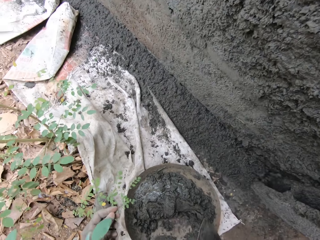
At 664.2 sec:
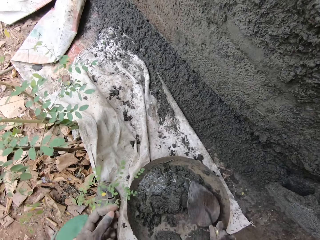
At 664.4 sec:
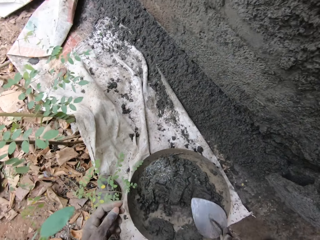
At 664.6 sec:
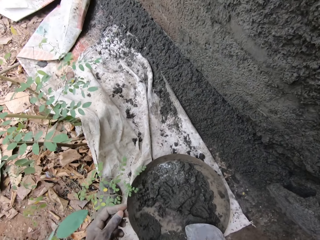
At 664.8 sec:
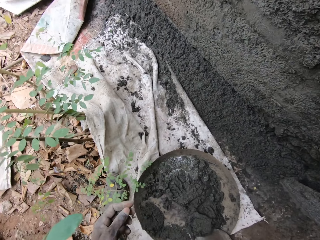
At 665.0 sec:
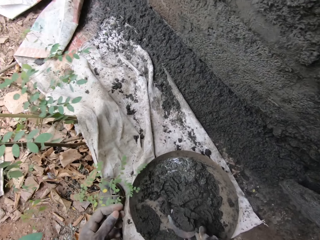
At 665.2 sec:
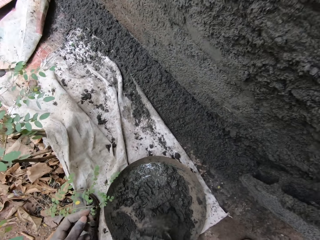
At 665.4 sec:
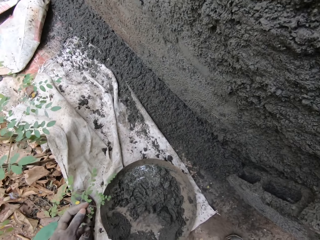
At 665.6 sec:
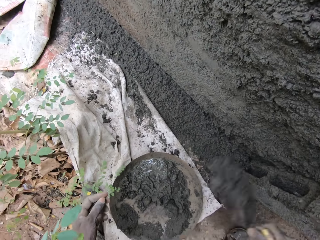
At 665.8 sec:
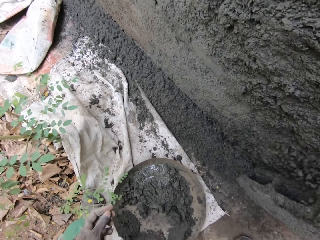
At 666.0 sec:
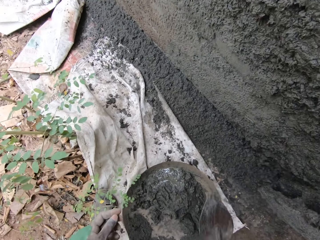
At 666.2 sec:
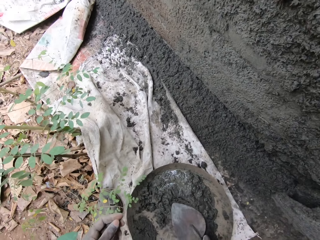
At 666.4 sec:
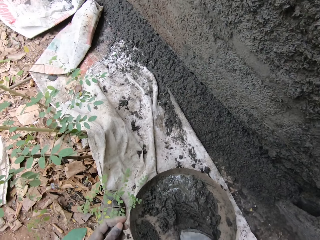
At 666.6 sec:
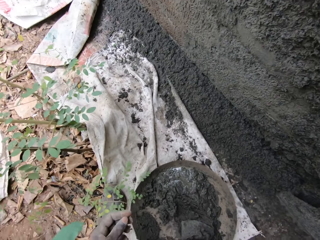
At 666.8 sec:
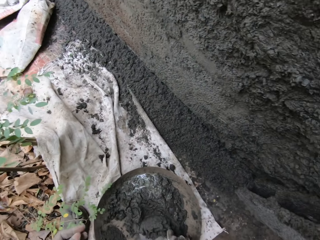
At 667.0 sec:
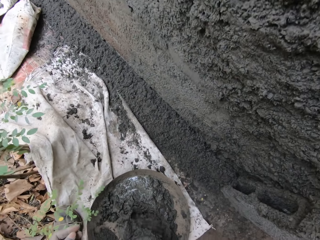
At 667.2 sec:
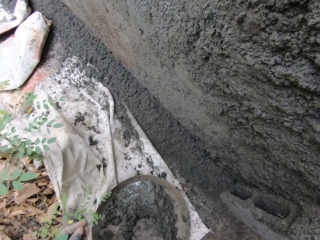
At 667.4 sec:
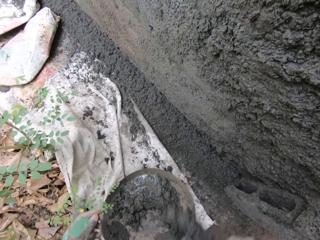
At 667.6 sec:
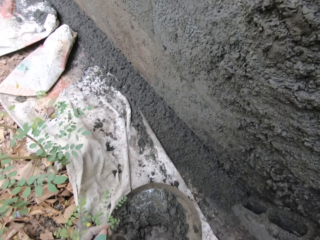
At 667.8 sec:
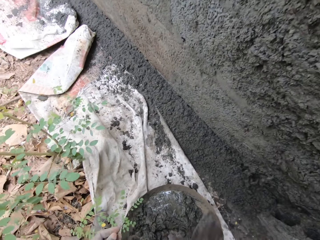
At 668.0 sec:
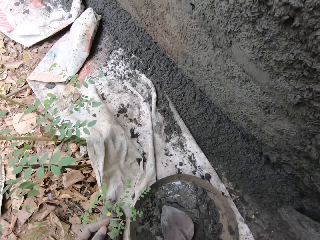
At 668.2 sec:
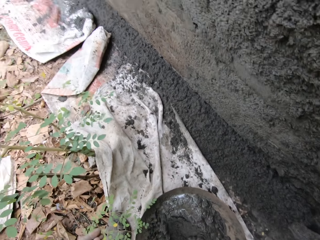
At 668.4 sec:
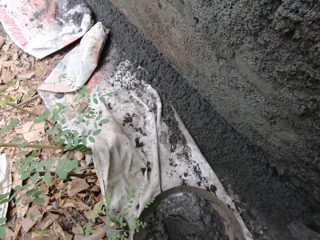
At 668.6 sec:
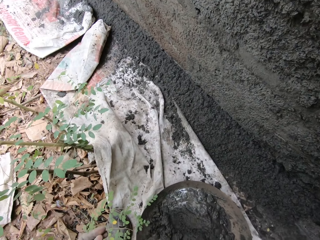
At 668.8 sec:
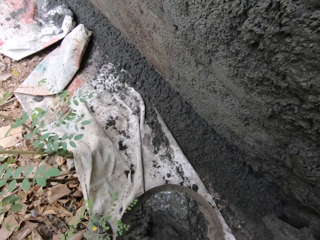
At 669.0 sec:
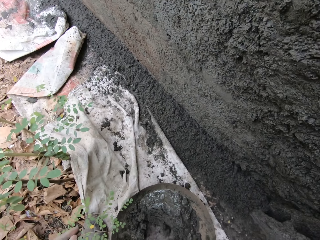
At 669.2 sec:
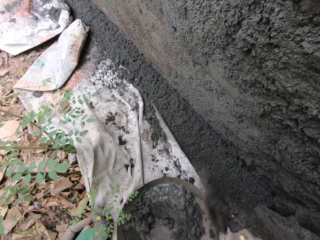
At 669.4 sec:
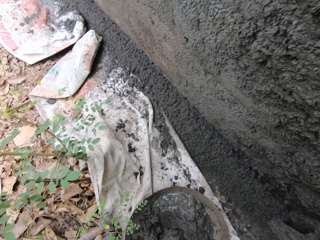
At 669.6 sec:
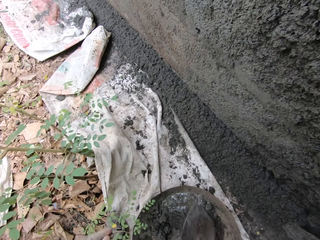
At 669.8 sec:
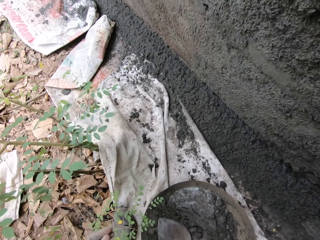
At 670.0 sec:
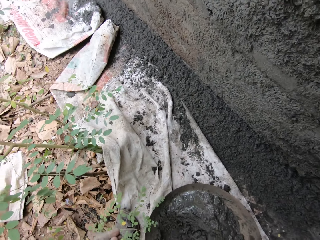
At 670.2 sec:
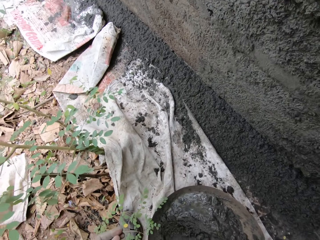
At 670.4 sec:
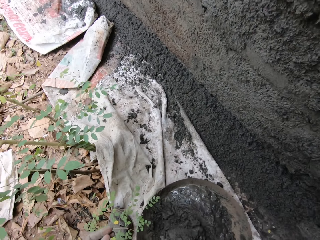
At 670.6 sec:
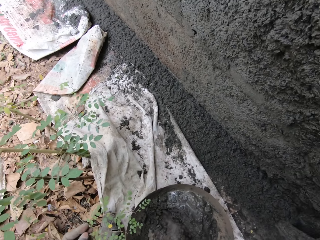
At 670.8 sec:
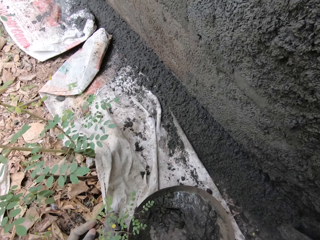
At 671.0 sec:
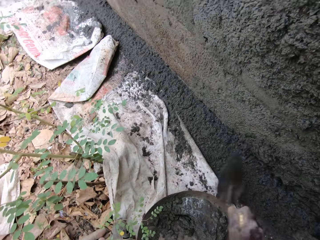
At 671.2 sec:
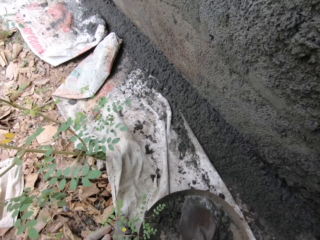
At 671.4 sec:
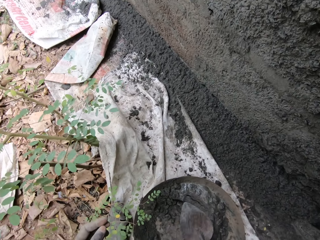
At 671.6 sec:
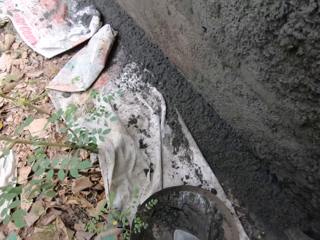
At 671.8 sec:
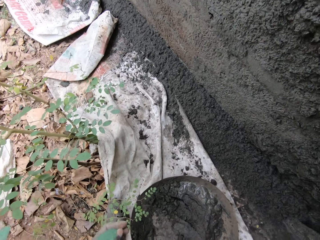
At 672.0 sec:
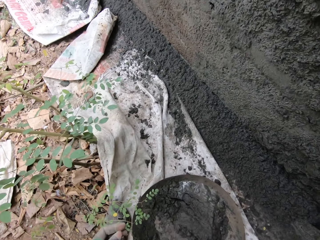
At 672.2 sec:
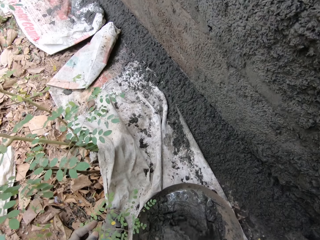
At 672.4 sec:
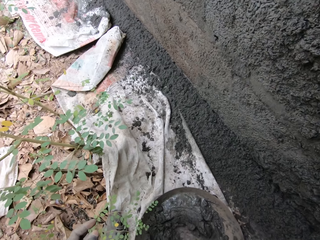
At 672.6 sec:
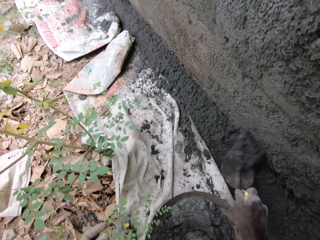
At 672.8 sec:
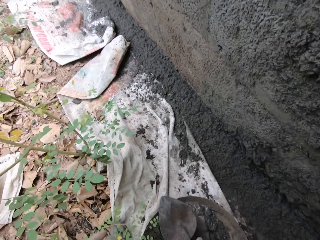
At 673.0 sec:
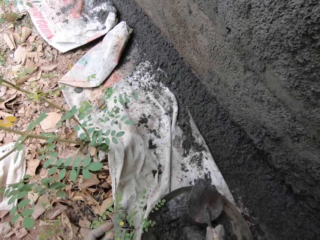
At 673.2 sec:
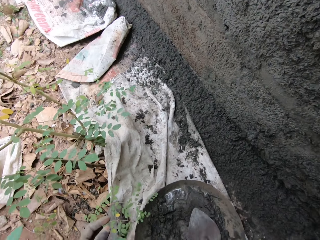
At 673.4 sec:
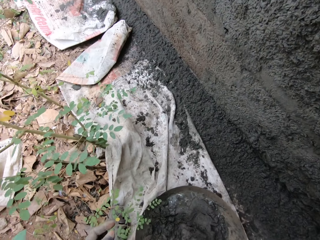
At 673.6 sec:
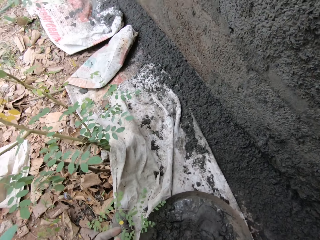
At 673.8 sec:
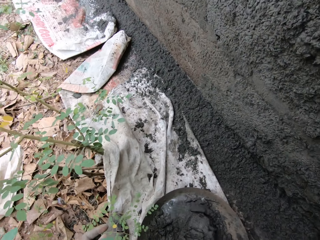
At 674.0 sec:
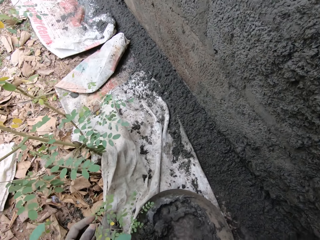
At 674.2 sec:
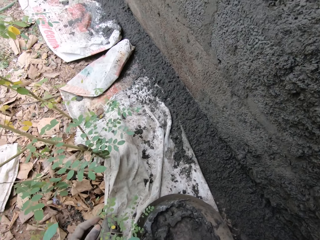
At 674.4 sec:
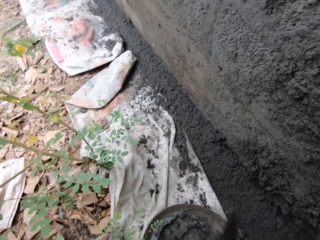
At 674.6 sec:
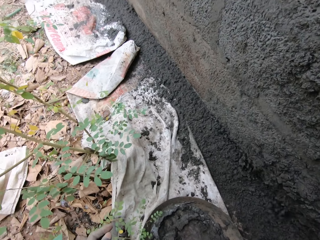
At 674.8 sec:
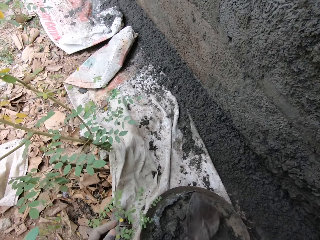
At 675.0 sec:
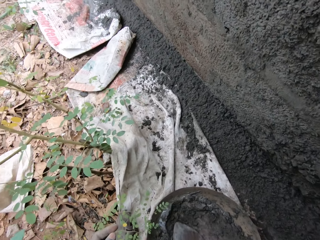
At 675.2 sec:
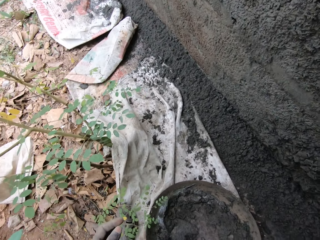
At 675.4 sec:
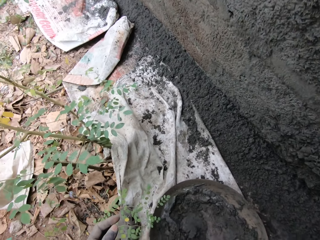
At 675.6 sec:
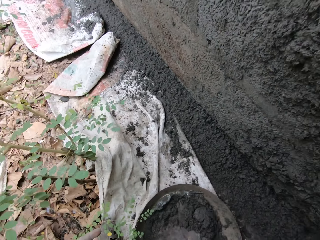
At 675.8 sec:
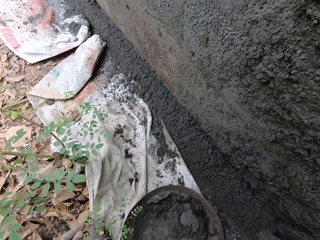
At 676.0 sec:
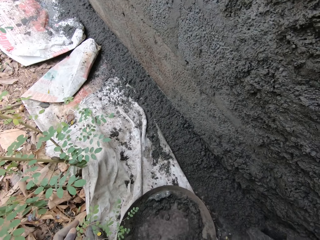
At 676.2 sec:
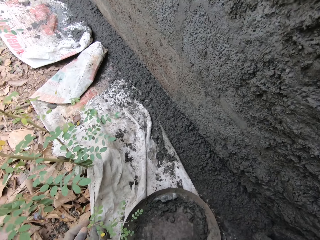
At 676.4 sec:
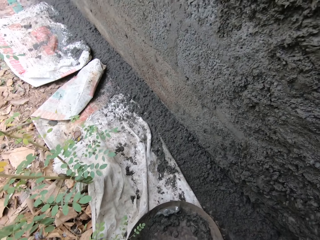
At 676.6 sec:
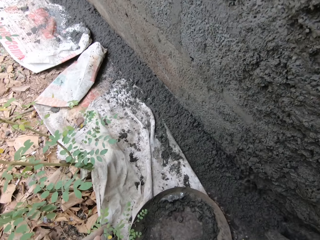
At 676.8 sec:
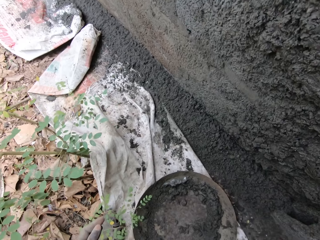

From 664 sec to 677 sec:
The camera wearer touches the concrete or cement in the head pan with the hand trowel in his right hand. He scoops some concrete from the concrete in the head pan with the hand trowel in his right hand. He plasters the wall with the concrete on the hand trowel in his right hand. He touches the concrete in the head pan with the hand trowel in his right hand. He scoops some concrete from the concrete in the head pan with the hand trowel in his right hand. He plasters the wall with the concrete on the hand trowel in his right hand. He touches the concrete in the head pan with the hand trowel in his right hand. He scoops some concrete from the concrete in the head pan with the hand trowel in his right hand. He plasters the wall with the concrete on the hand trowel in his right hand. He touches the concrete in the head pan with the hand trowel in his right hand. He scoops some concrete from the concrete in the head pan with the hand trowel in his right hand. He plasters the wall with the concrete on the hand trowel in his right hand. He scoops the cement with the trowel. He throws the cement on the wall. He touches the concrete in the head pan with the hand trowel in his right hand. He scoops some concrete from the concrete in the head pan with the hand trowel in his right hand. He plasters the wall with the concrete on the hand trowel in his right hand. He touches the concrete in the head pan with the hand trowel in his right hand. He scoops some concrete from the concrete in the head pan with the hand trowel in his right hand. He plasters the wall with the concrete on the hand trowel in his right hand. He touches the concrete in the head pan with the hand trowel in his right hand. He scoops some concrete from the concrete in the head pan with the hand trowel in his right hand. He plasters the wall with the concrete on the hand trowel in his right hand.

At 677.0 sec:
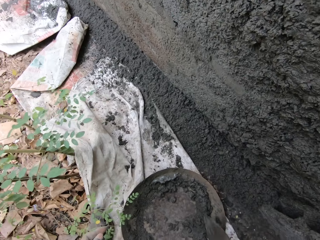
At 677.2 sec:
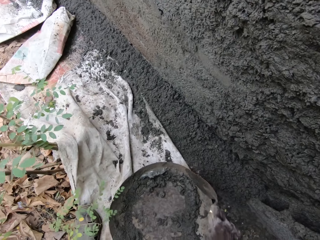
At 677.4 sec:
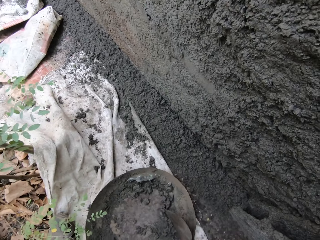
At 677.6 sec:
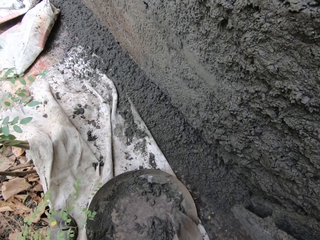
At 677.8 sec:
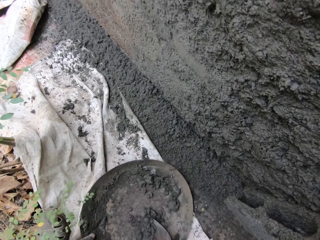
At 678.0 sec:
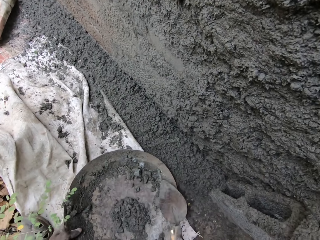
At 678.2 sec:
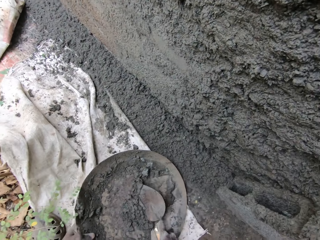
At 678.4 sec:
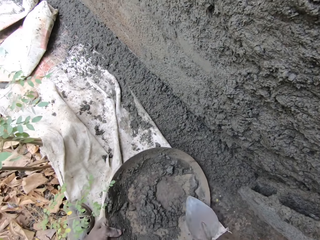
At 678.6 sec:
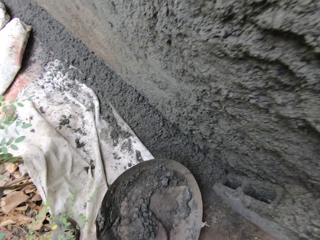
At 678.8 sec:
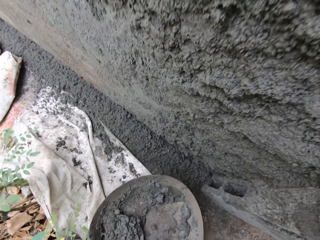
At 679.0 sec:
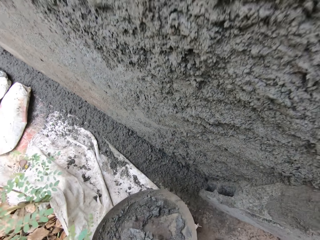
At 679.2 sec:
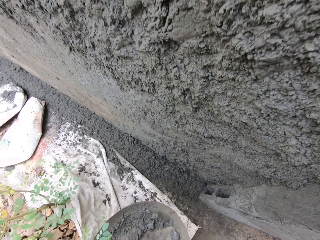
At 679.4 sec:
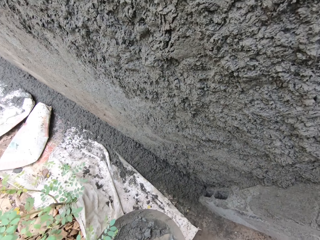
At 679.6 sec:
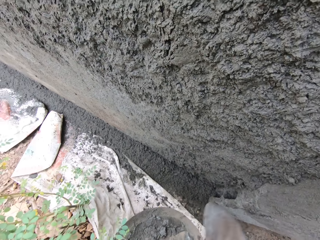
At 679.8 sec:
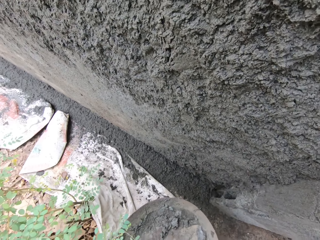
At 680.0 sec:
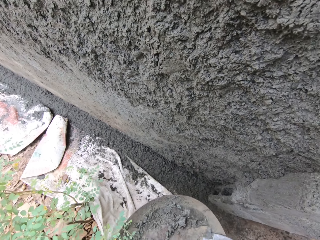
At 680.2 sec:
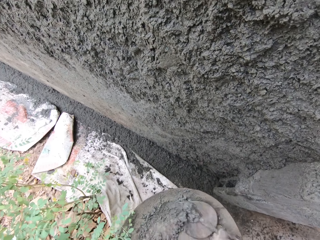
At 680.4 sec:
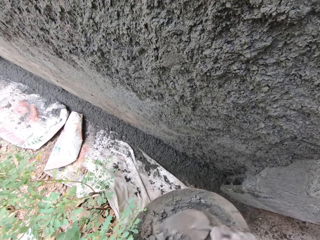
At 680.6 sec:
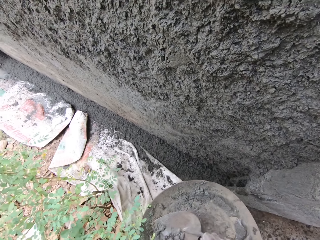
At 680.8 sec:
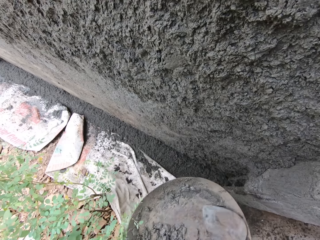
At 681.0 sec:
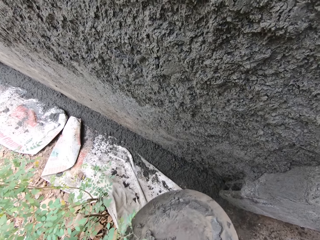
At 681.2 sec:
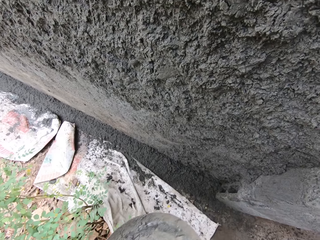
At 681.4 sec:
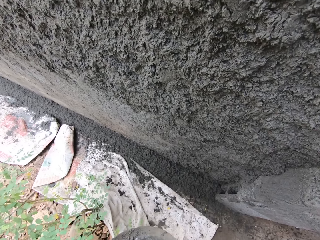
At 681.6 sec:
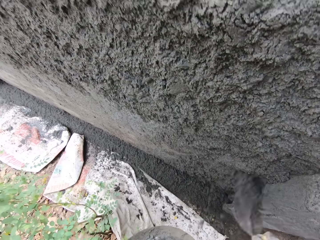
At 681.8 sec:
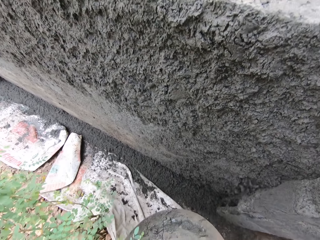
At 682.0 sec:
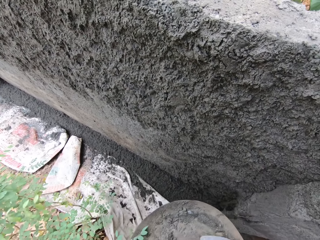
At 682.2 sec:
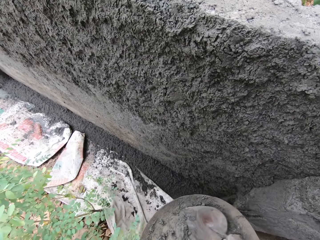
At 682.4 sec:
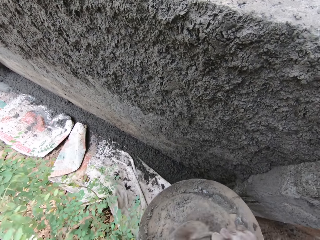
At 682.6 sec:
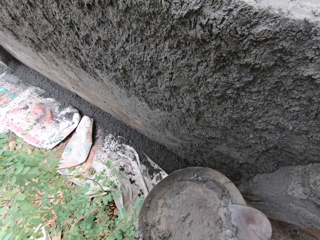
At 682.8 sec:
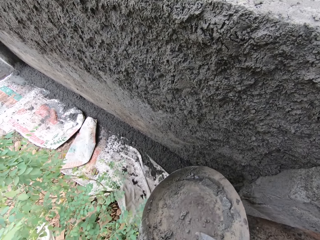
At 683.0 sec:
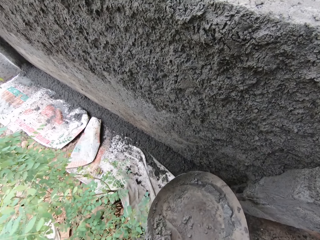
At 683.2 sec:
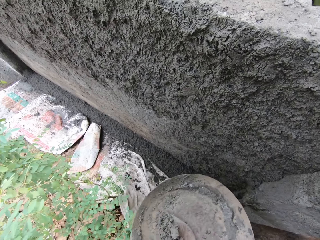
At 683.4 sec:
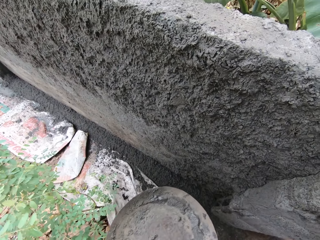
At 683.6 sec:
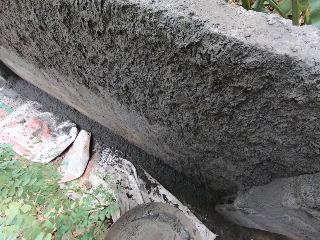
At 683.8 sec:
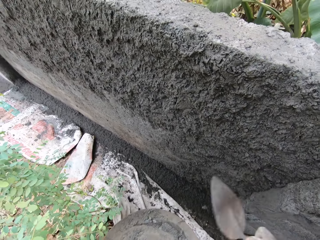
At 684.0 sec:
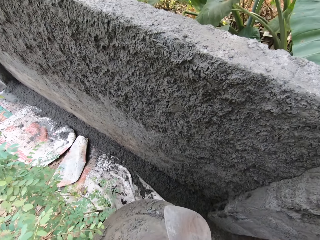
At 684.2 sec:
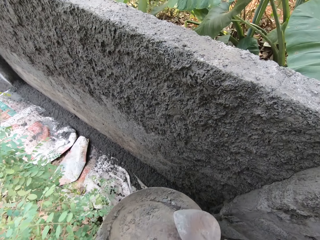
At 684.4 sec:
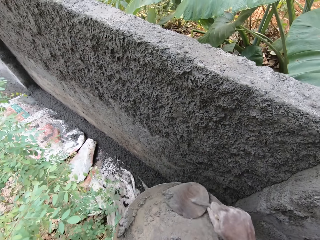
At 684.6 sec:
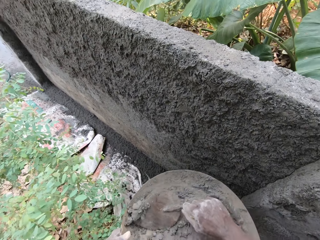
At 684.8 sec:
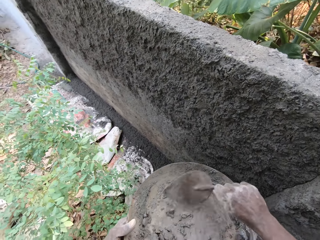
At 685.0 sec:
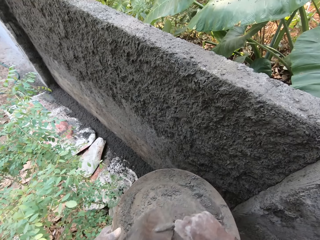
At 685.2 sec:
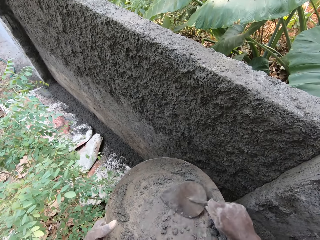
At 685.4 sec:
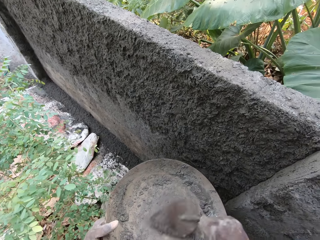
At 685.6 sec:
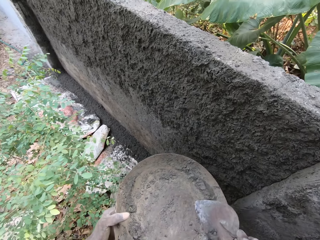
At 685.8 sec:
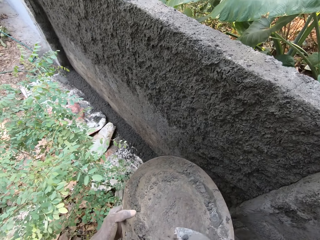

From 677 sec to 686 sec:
The camera wearer gathers the concrete or cement in the head pan with the hand trowel in his right hand. He lifts the head pan of concrete from the ground with his left hand. He scoops some concrete from the concrete in the head pan with the hand trowel in his right hand. He plasters the wall with the concrete on the hand trowel in his right hand. He gathers the concrete in the head pan with the hand trowel in his right hand. He scoops some concrete from the concrete in the head pan with the hand trowel in his right hand. He plasters the wall with the concrete on the hand trowel in his right hand. He scoops some concrete from the concrete in the head pan with the hand trowel in his right hand. He plasters the wall with the concrete on the hand trowel in his right hand. He scoops the cement with the trowel. He gathers the concrete in the head pan with the hand trowel in his right hand.
